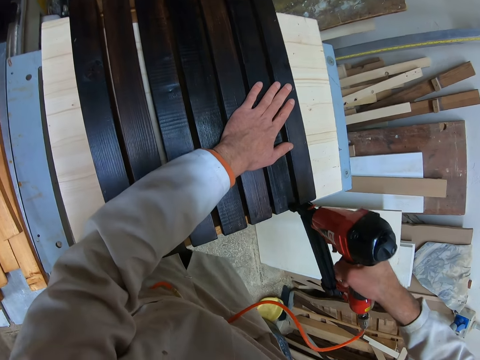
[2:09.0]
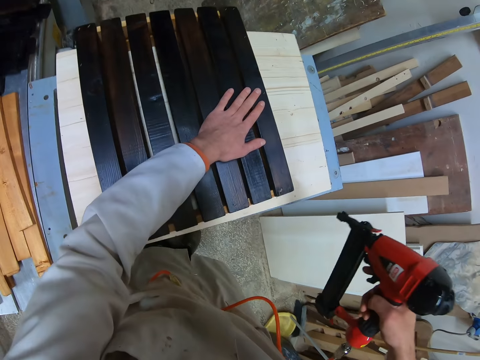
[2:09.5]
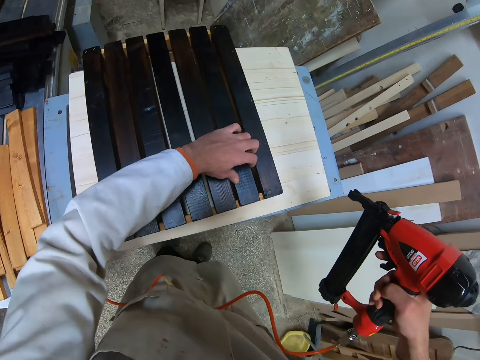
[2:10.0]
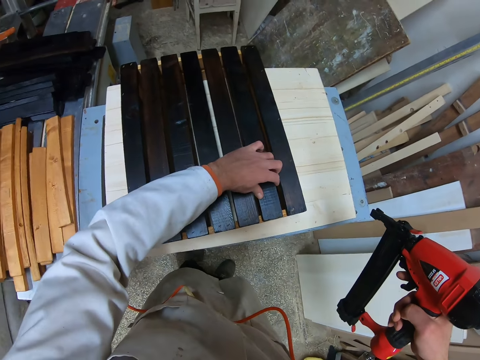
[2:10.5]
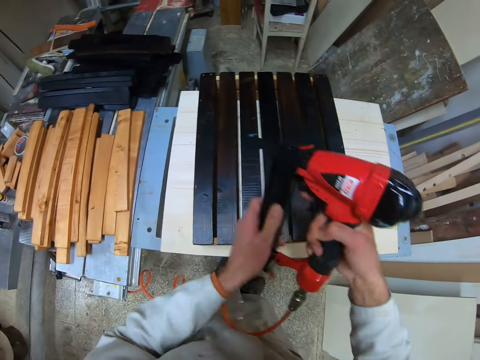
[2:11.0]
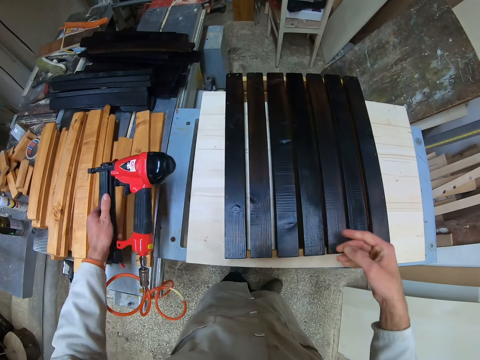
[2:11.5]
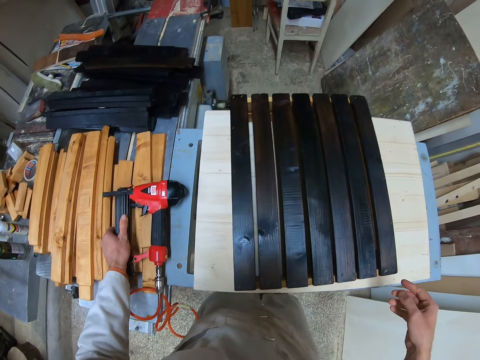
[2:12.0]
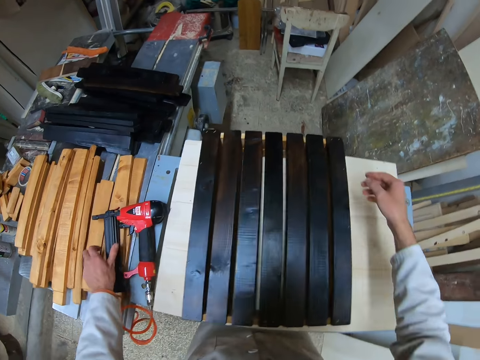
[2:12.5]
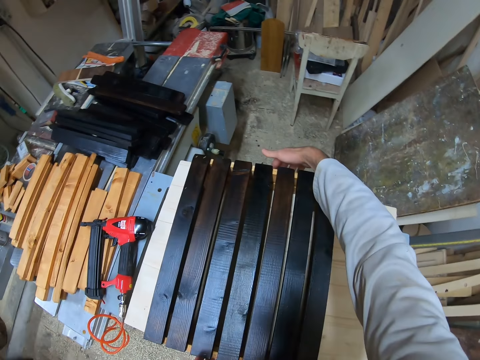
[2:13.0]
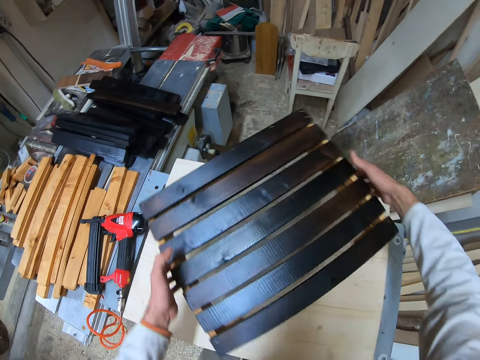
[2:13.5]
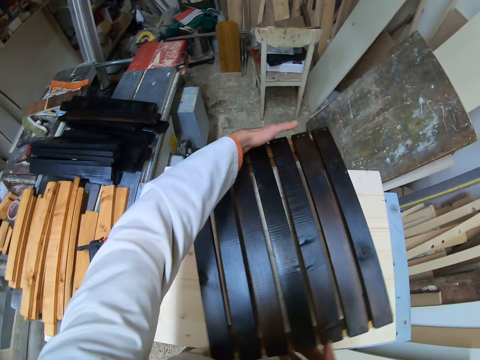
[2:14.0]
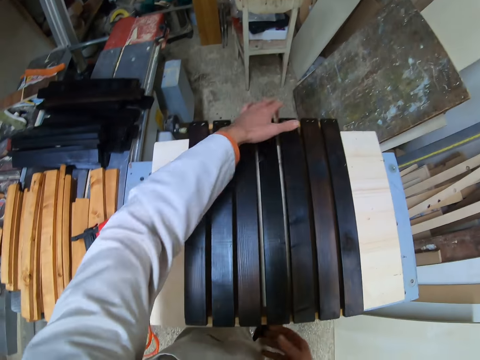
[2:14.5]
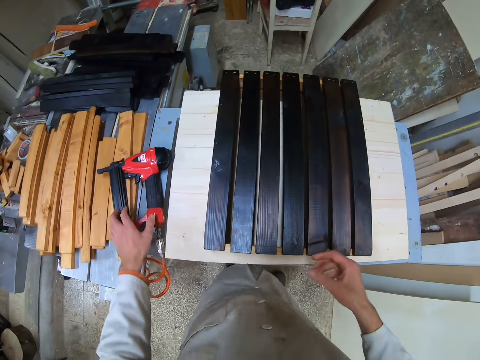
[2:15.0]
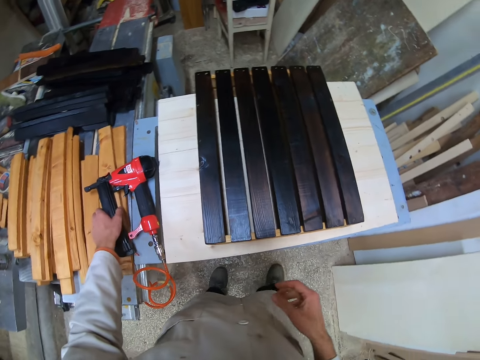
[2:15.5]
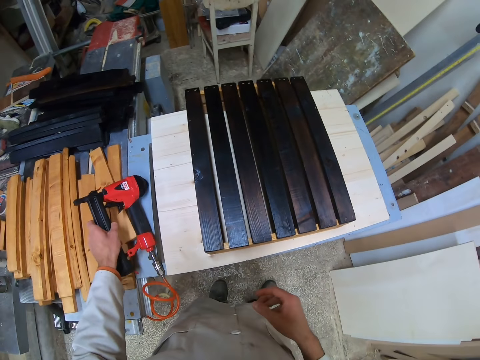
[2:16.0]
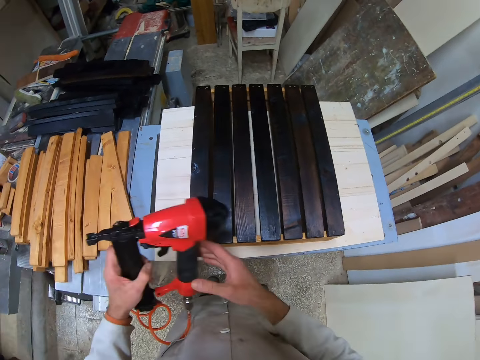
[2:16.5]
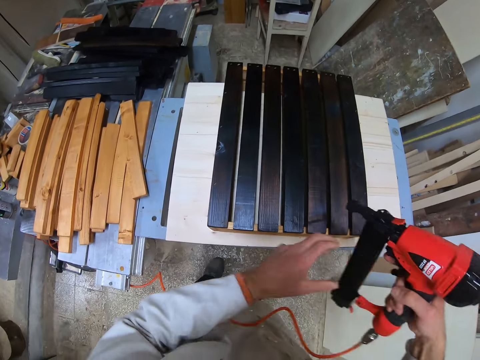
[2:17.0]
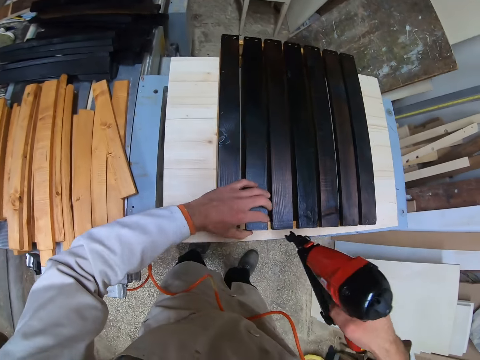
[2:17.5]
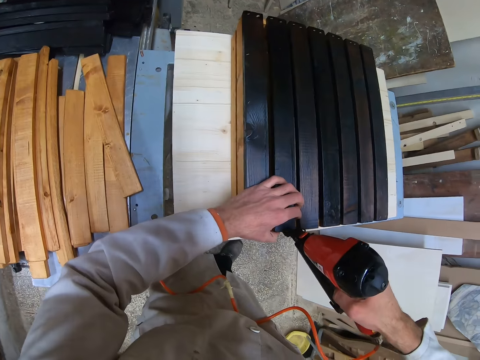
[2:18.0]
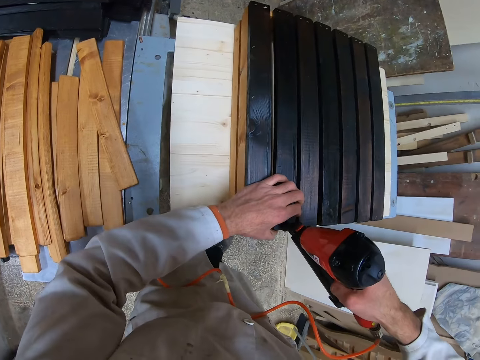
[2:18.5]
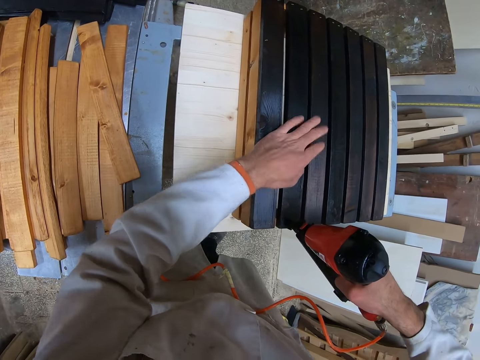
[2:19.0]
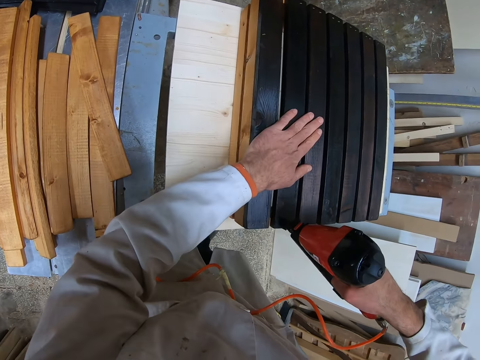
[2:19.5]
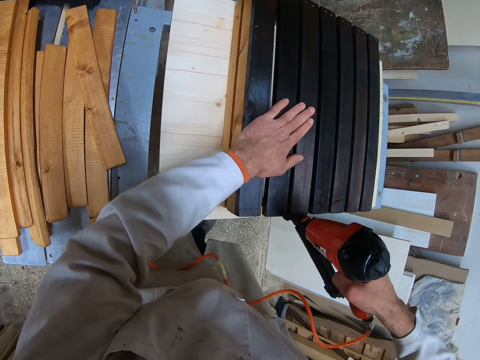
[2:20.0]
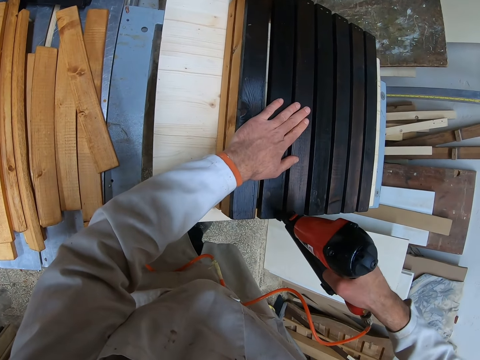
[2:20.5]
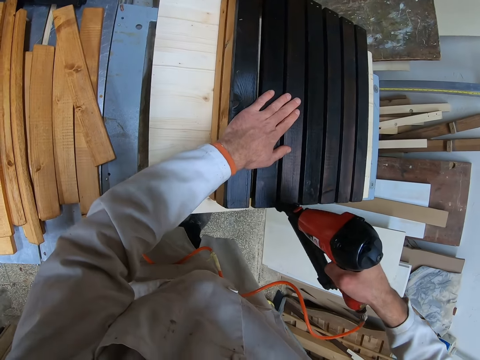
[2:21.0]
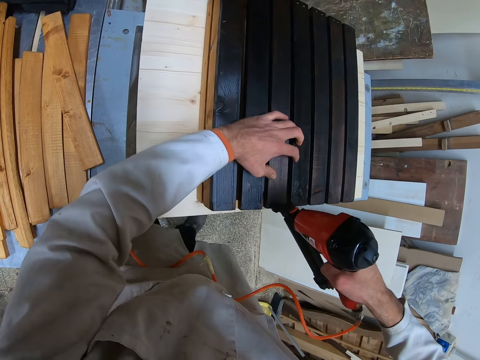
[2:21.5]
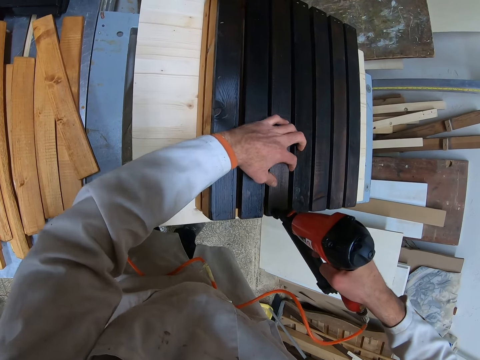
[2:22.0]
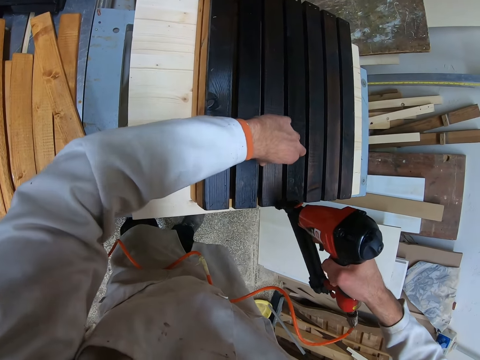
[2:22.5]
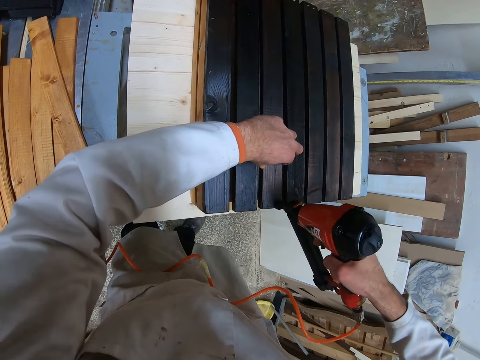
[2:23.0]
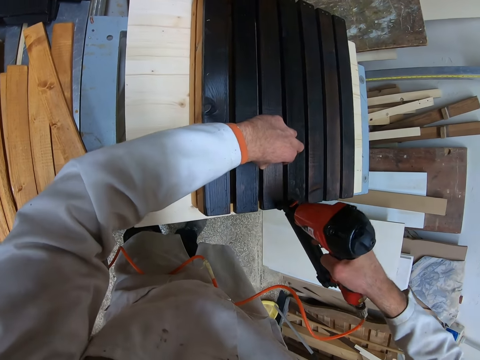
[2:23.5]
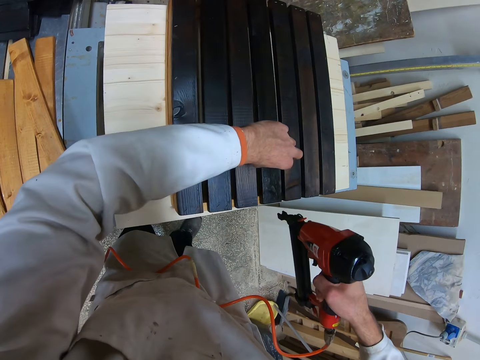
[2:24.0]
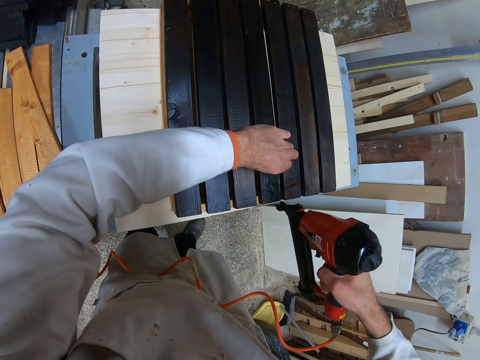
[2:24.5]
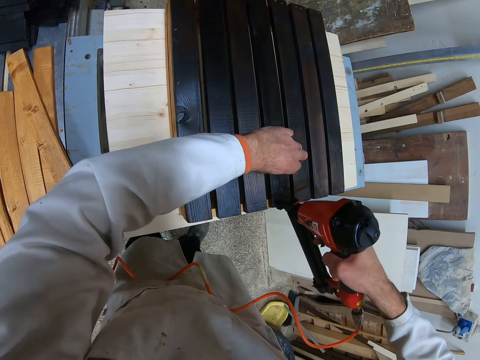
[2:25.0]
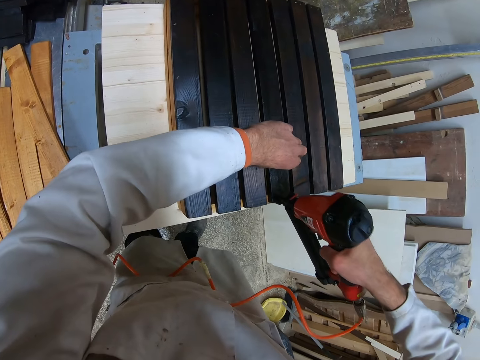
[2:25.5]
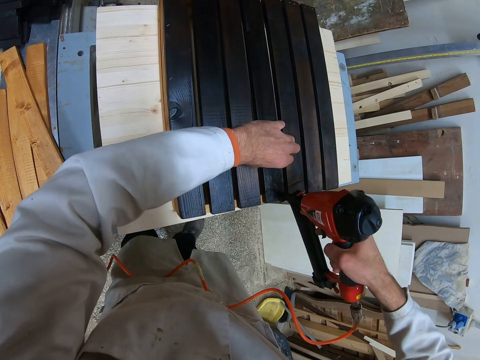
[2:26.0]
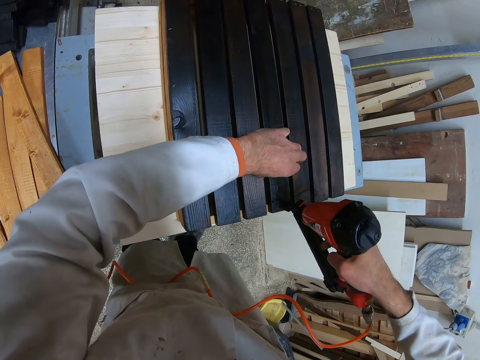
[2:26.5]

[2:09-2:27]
The camera wearer drives a nail into the joined planks with the nailer in his right hand. He looks around. He inspects the joined planks with his left hand. He shakes the piece of wood on the wood structure. He transfers the nailer from his right hand to his left hand. He places the nailer on the table of planks with his left hand. He lifts the joined planks from the table with both hands. He turns the joined planks on the table with both hands. He places the joined planks on the table with both hands. He picks up the nailer from the table of planks with his left hand. He transfers the nailer from his left hand to his right hand. He holds a part of the joined planks with his left hand. He holds a part of the joined planks again. He drives a nail into the joined planks with the nailer in his right hand. He drives a nail into the joined planks again. He holds a part of the joined planks with his left hand. He drives a nail into the joined planks with the nailer in his right hand. He drives a nail into the joined planks again. He holds a part of the joined planks with his left hand. He drives a nail into the joined planks with the nailer in his right hand.

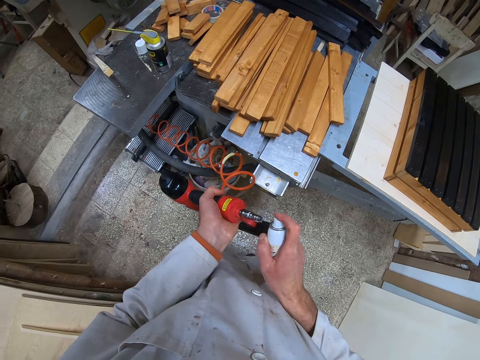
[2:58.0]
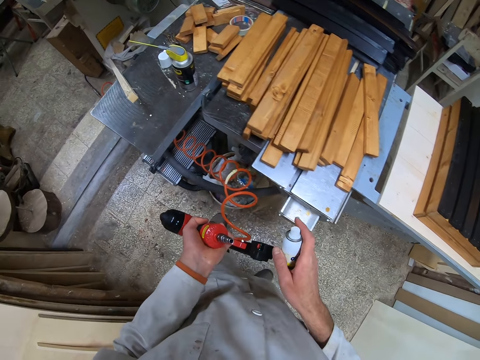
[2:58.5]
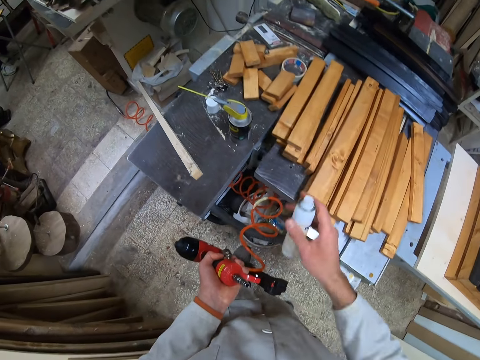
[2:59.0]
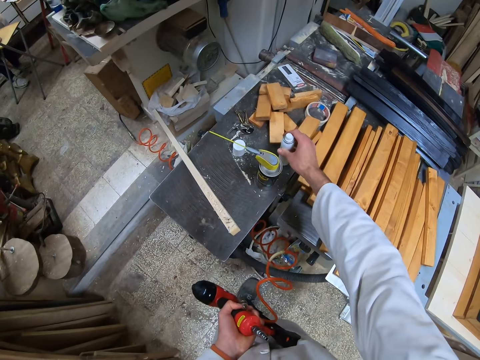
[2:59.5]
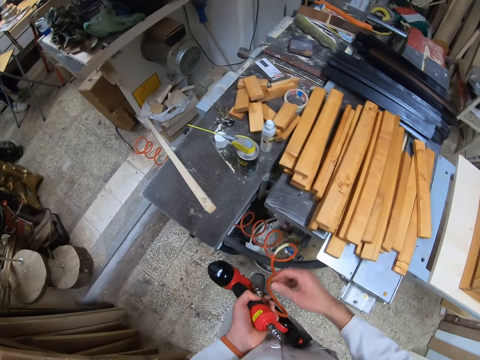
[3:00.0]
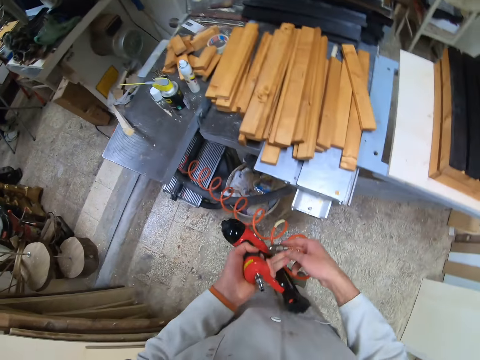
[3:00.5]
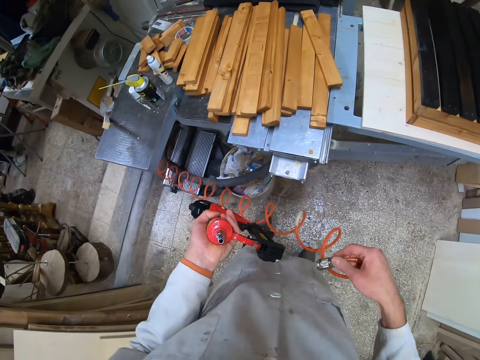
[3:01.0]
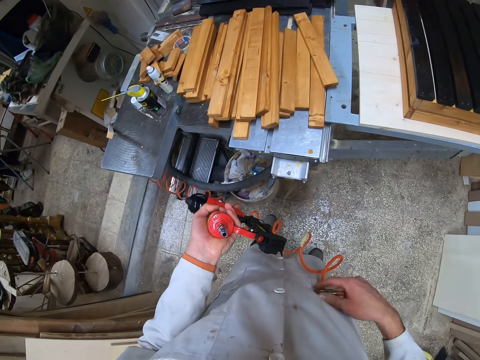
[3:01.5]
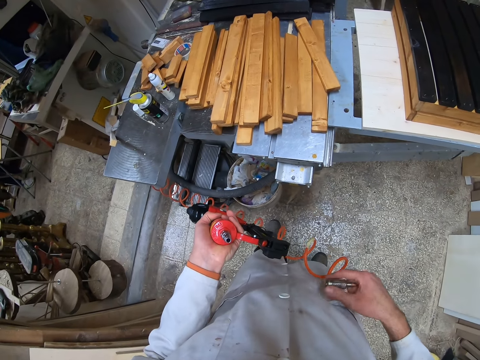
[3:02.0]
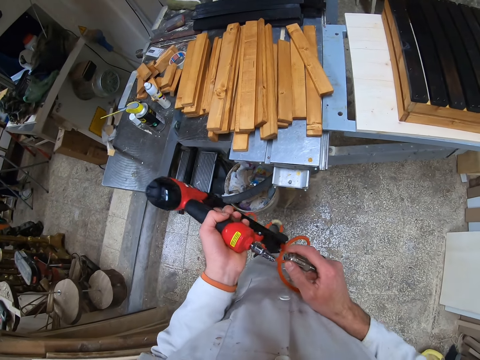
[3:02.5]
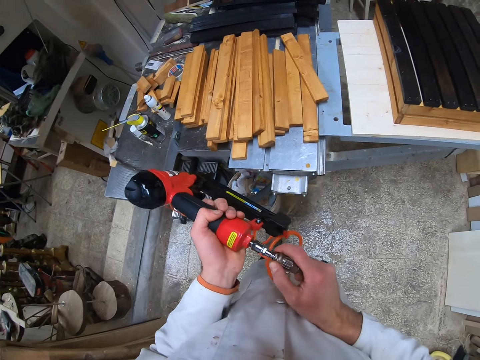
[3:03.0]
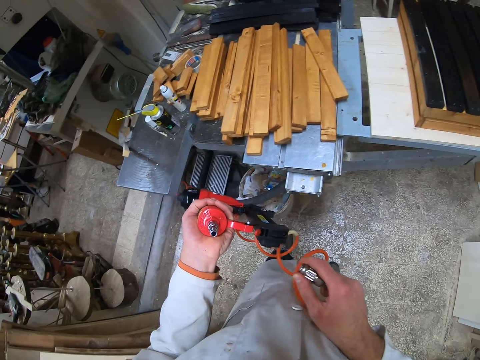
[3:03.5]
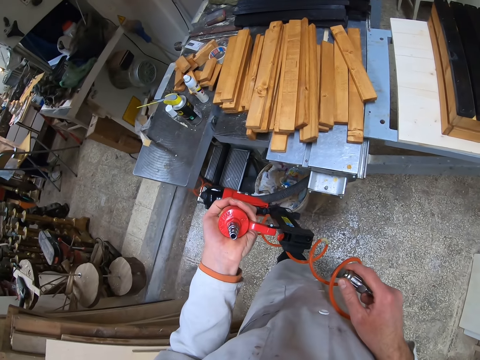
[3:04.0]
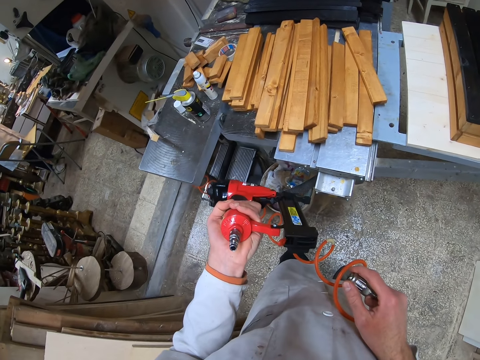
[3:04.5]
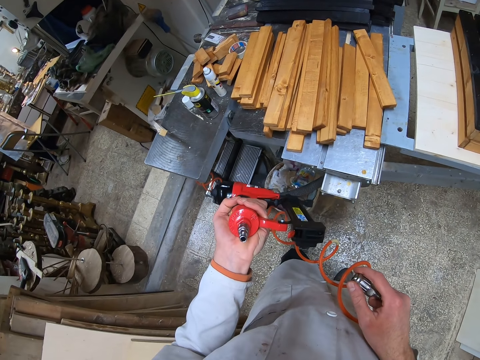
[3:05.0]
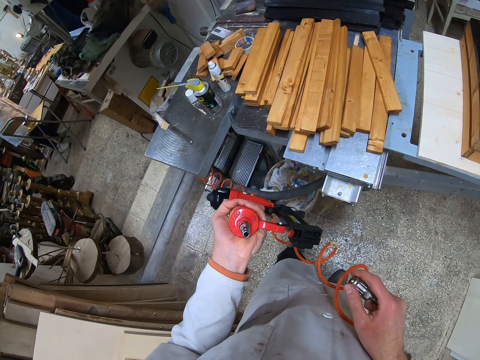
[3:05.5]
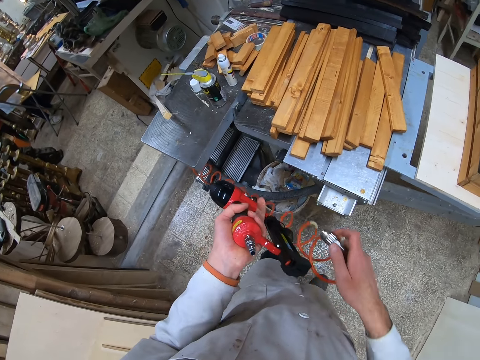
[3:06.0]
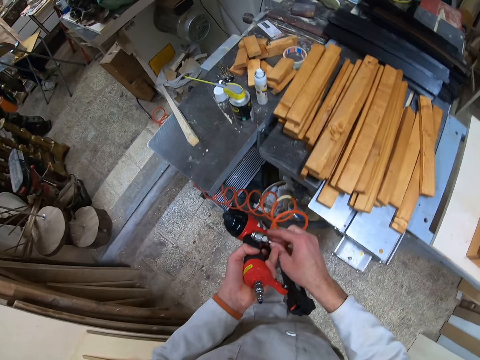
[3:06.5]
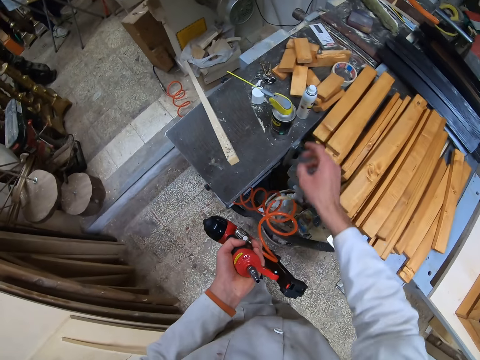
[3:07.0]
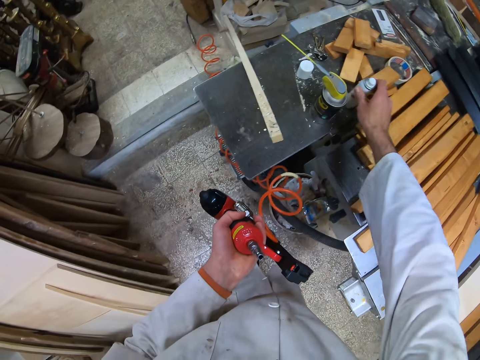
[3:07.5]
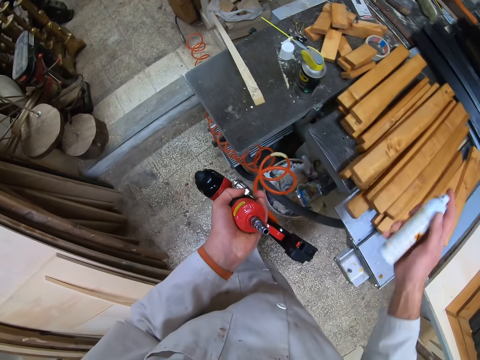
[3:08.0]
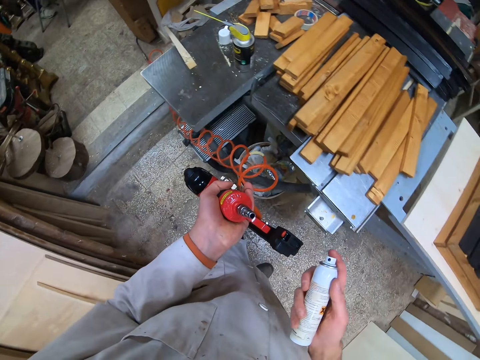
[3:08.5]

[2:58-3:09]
The camera wearer moves around. A man stands at the far end of the workshop. The camera wearer places the can of nailer cleaner on the table with his right hand. He transfers the cord or wire from his left hand to his right hand. He holds the wire. He puts the cord on the nailer or nail gun with his right hand. He removes the cord from the nailer with his right hand. He inspects the nailer in his left hand. He transfers the cord from his right hand to his left hand. He picks up the can of nailer cleaner from the table with his right hand. He looks at the nail gun.
